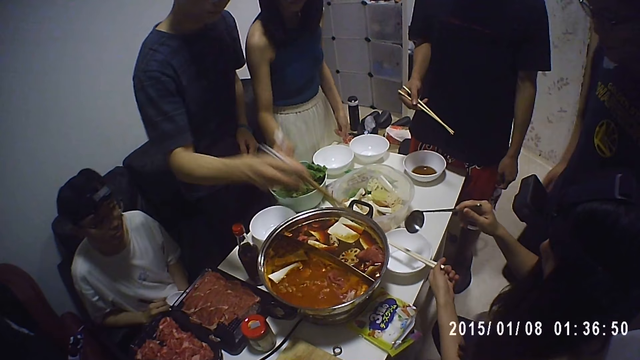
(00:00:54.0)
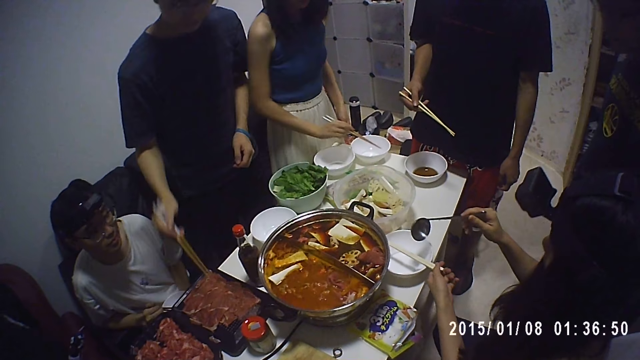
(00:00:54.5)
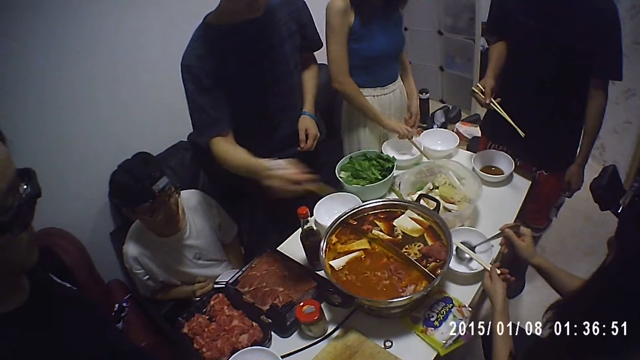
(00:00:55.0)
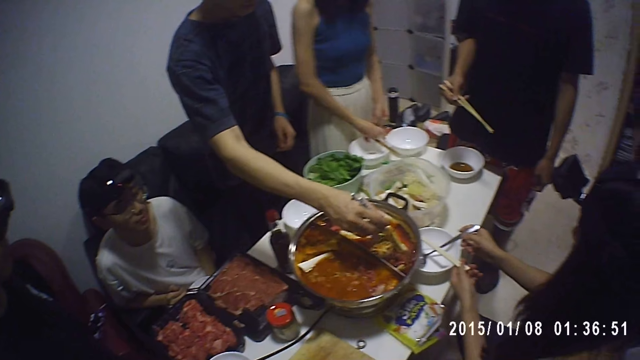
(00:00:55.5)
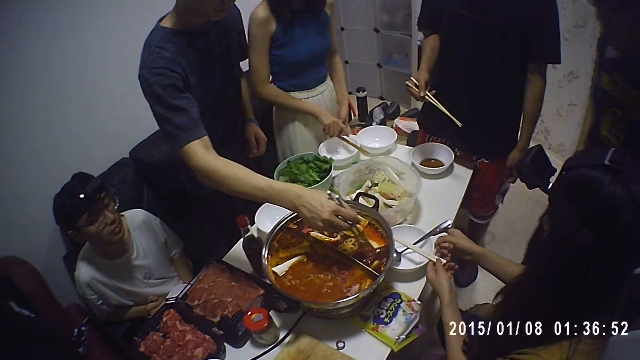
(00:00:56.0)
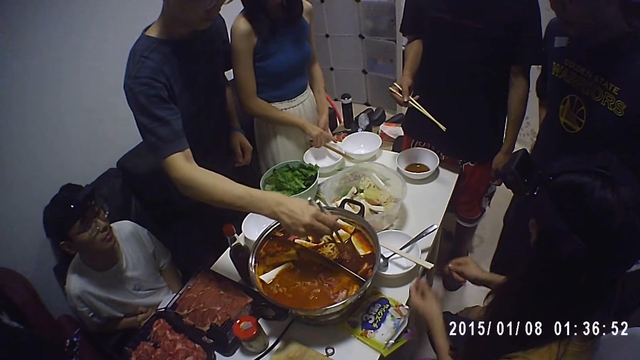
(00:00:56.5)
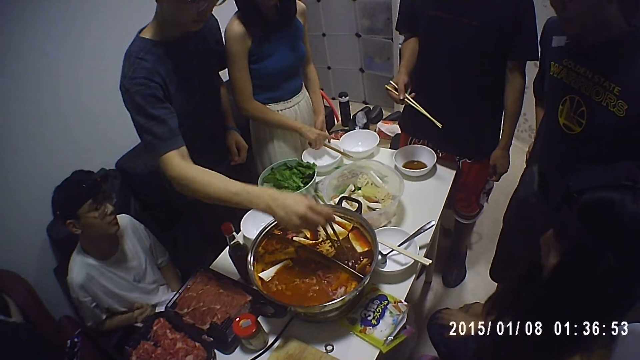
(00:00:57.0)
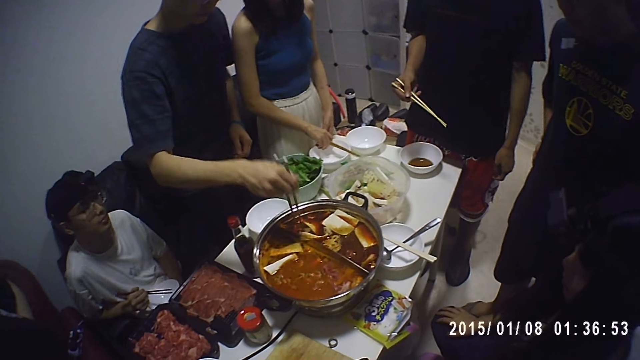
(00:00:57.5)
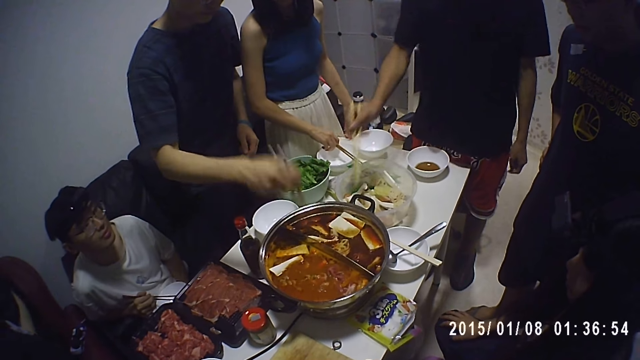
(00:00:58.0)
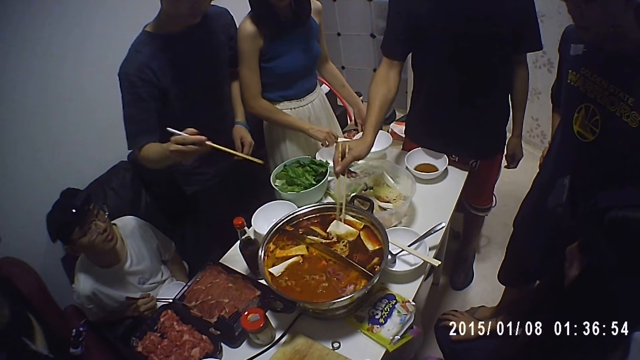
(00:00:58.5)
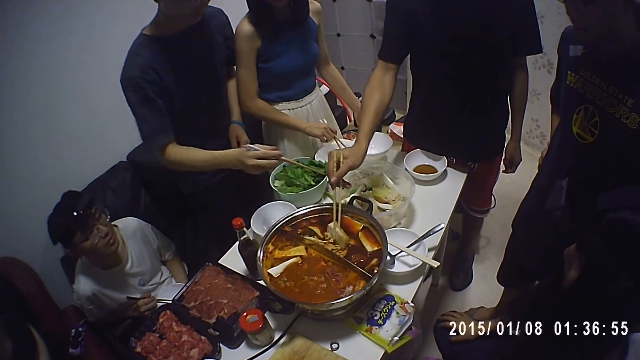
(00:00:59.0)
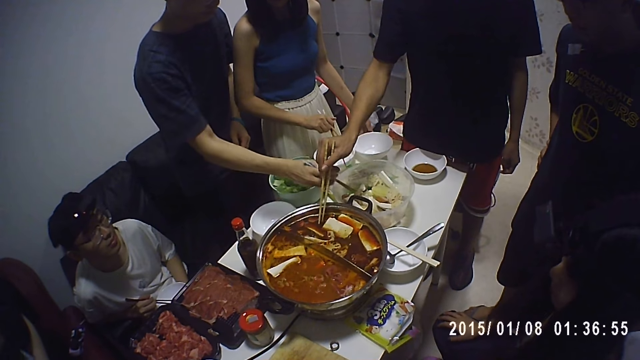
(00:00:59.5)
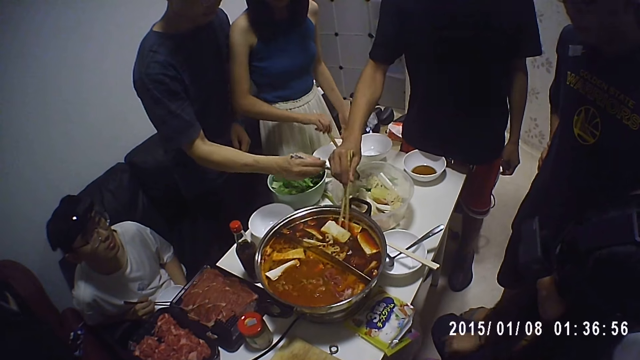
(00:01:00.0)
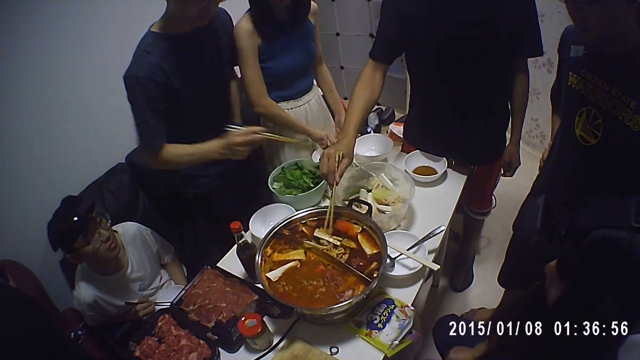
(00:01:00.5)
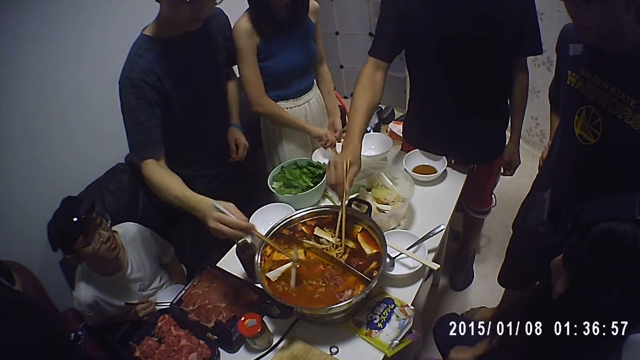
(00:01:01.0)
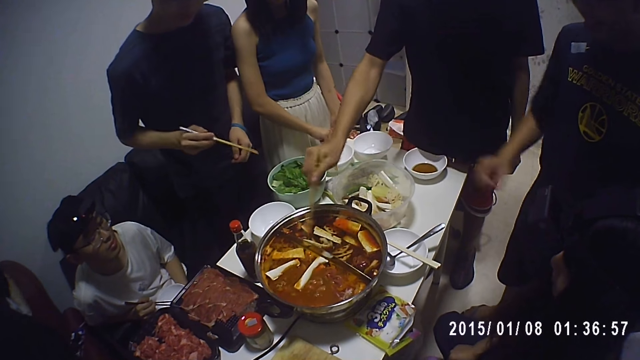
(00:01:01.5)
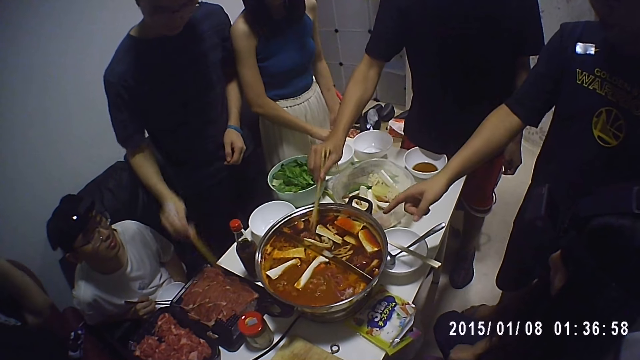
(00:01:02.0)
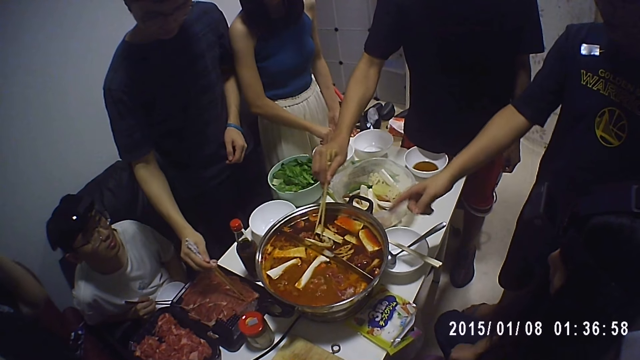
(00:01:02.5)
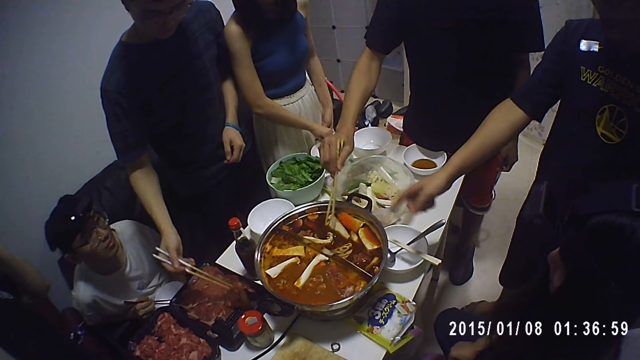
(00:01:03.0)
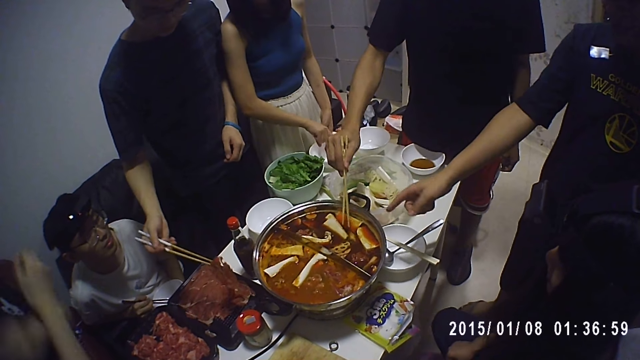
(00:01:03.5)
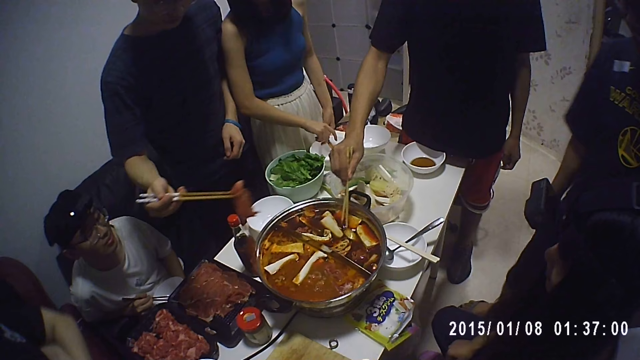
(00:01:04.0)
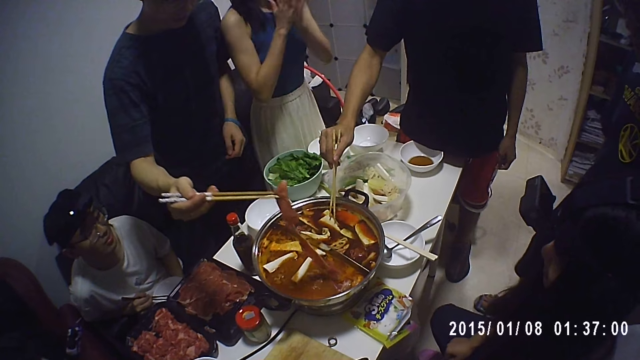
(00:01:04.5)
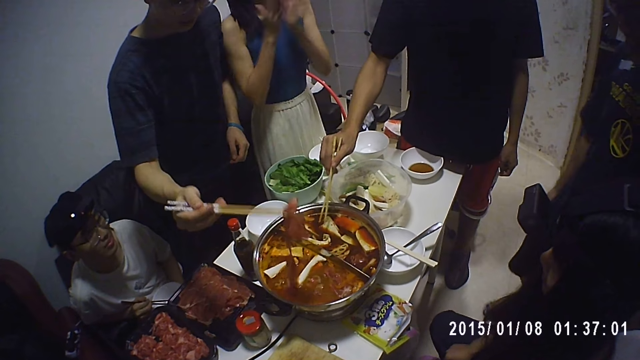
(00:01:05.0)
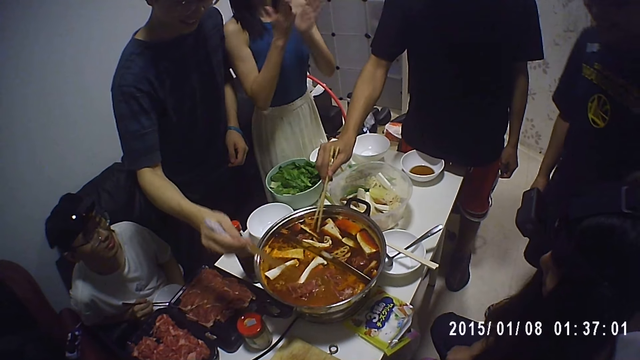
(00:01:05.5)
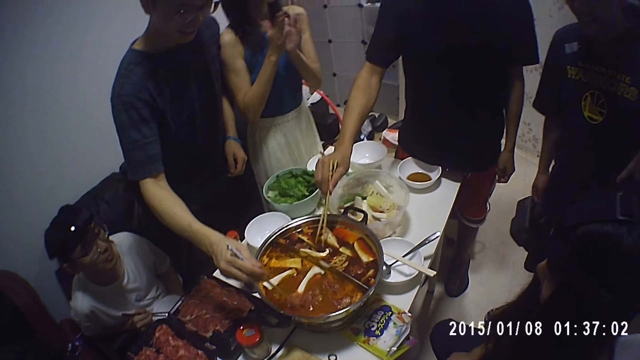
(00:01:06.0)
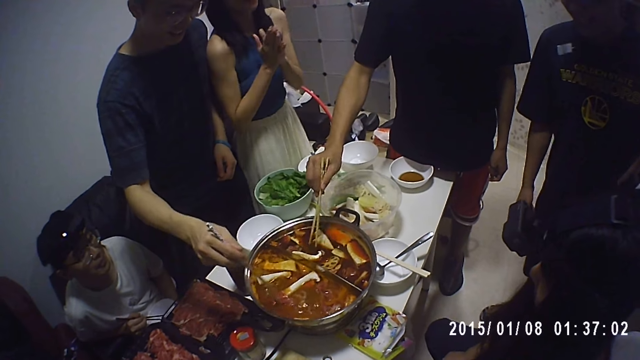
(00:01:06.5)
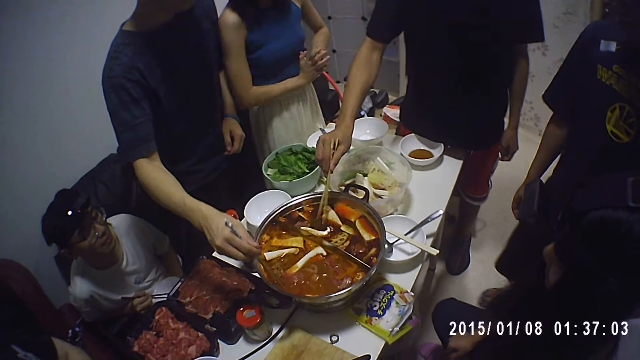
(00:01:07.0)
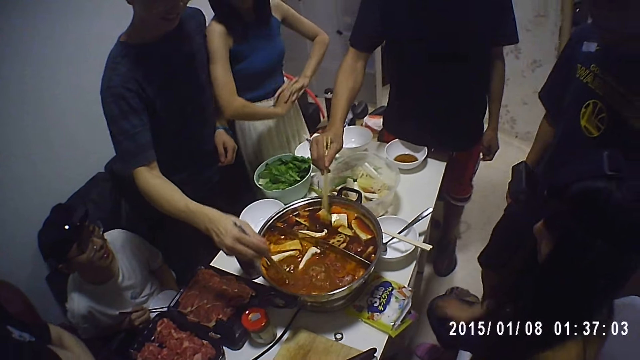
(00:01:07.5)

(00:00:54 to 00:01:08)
A lady places the chopstick on the dishware. Another lady drops the spoon in the dishware. The first lady moves the dishware on the table. A man mixes the food in the cookware with his chopsticks. Another man points towards the cookware. A third man picks meat from the container. The third man drops meat in the cookware. The first lady claps her hands.

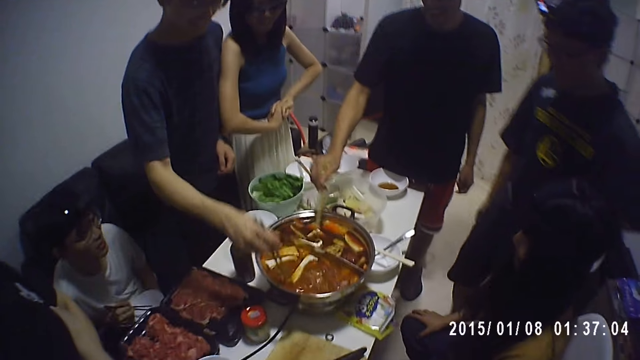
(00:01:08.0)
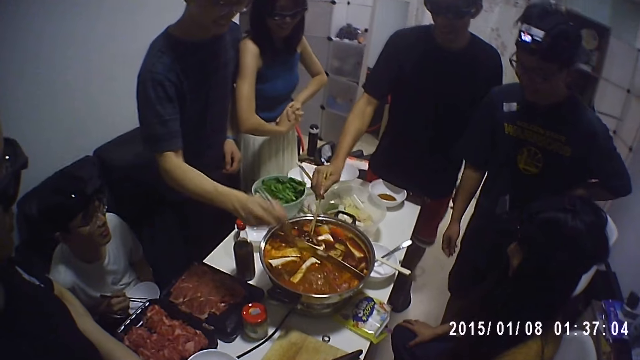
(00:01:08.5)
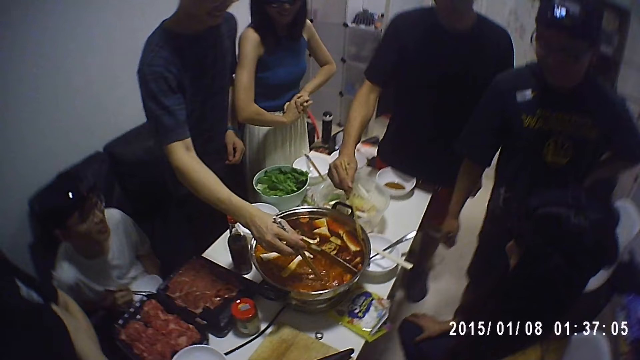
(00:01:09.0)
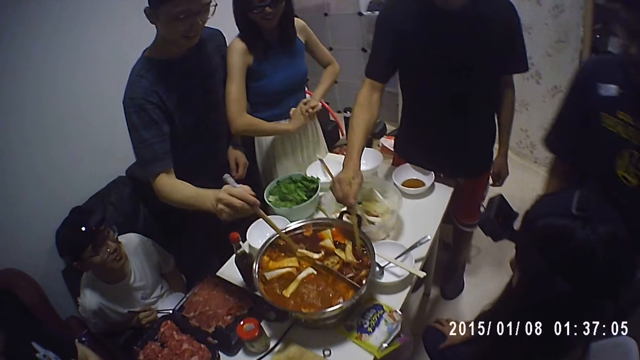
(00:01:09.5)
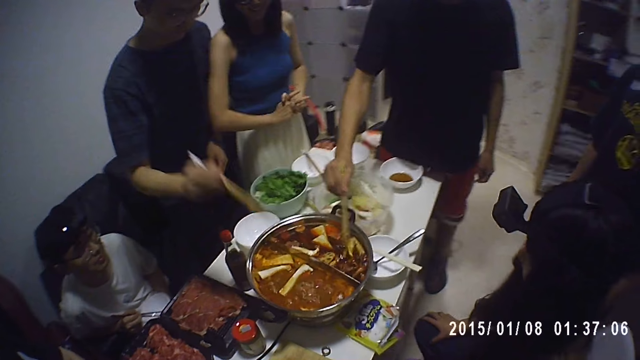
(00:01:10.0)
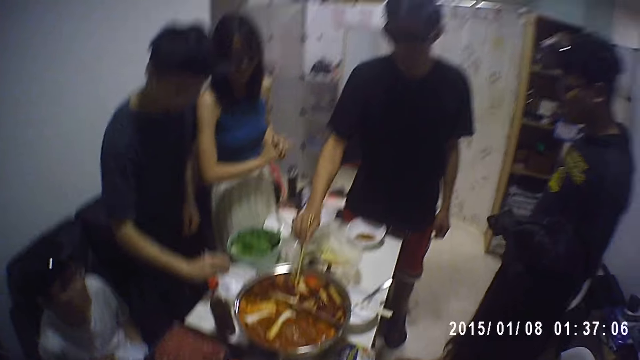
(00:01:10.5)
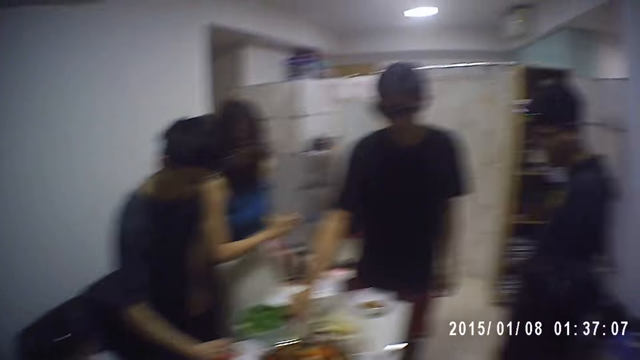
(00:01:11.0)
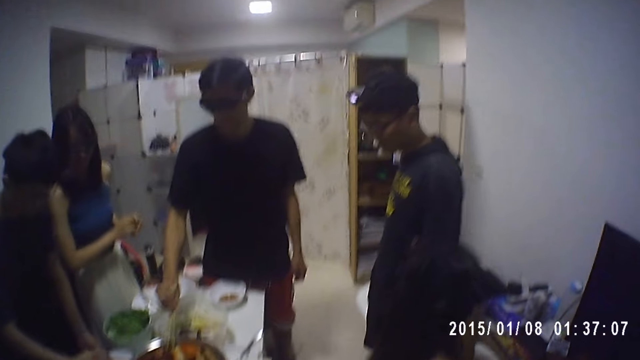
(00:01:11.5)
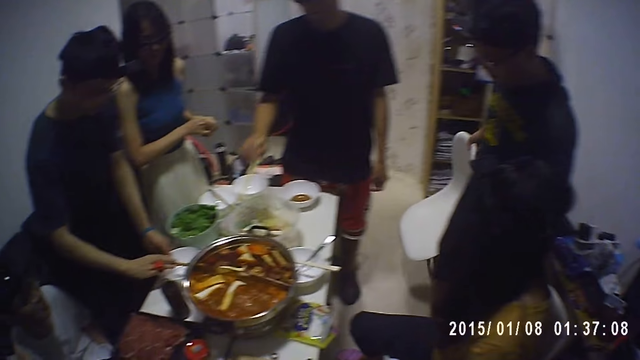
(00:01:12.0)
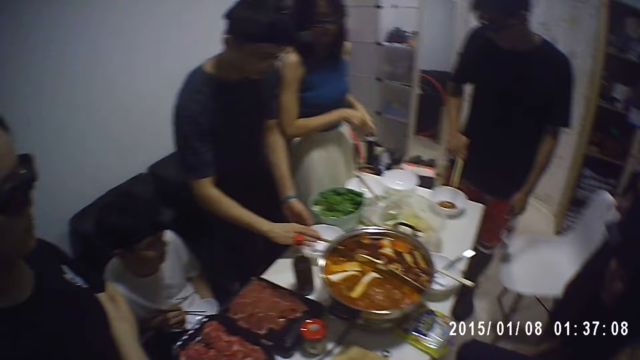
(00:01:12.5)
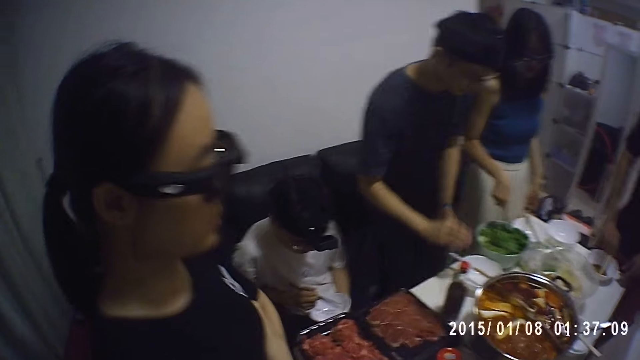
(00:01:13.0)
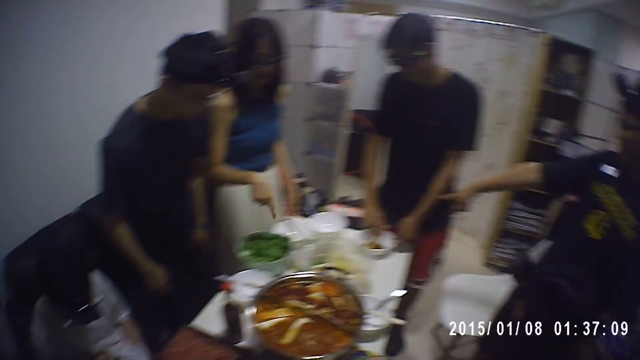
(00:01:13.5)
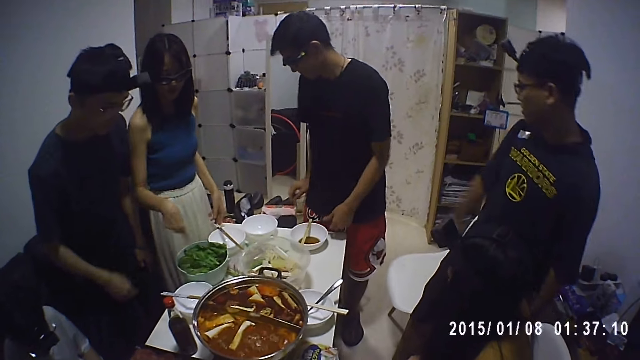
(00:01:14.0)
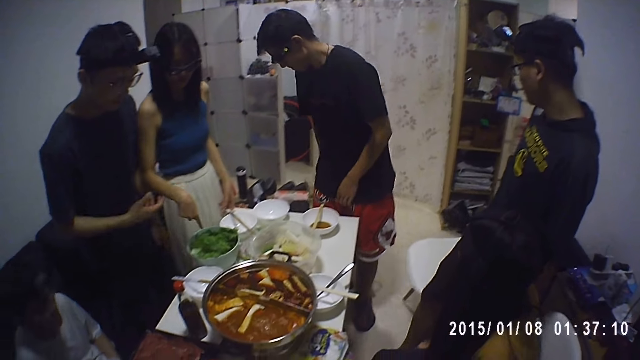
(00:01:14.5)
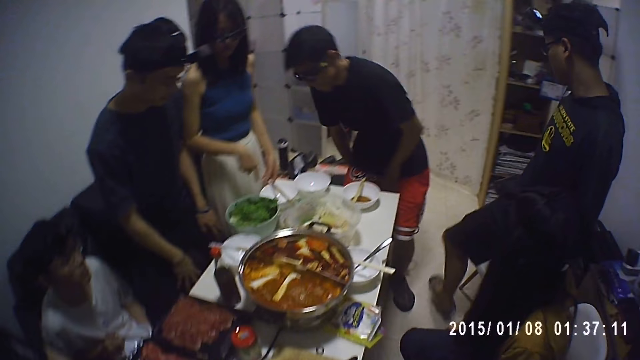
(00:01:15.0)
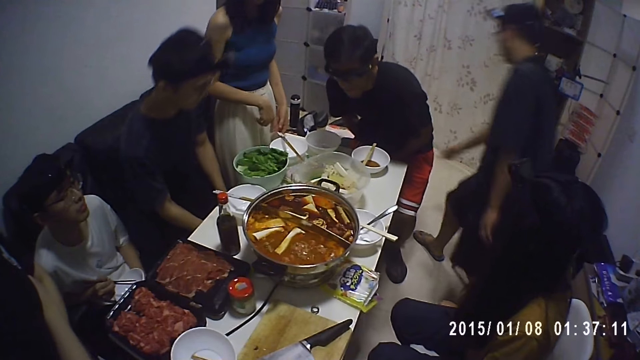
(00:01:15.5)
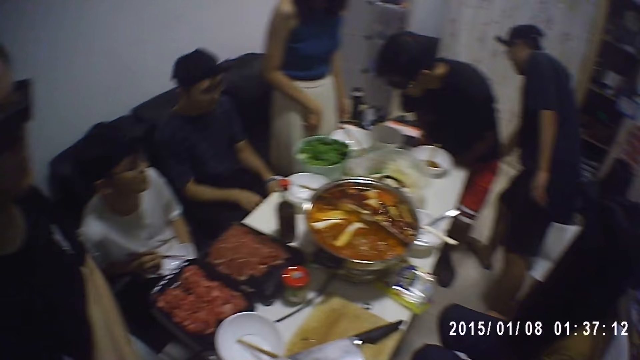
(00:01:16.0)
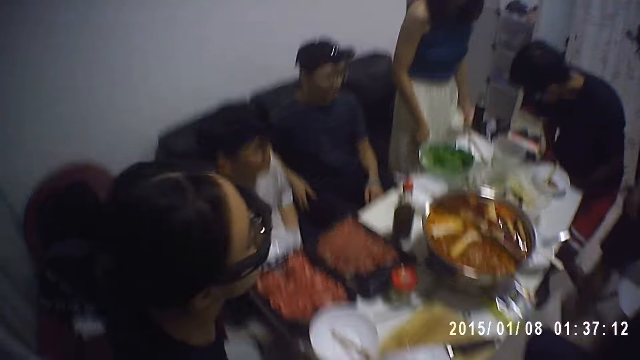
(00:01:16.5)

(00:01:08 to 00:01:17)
A man places the chopsticks on the dishware. Another man moves a chair close. A third man places the chopsticks on the dishware. The third man sits down. The first man sits on the chair. The camera wearer holds a dish with chopsticks.
